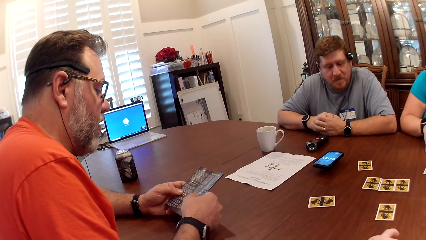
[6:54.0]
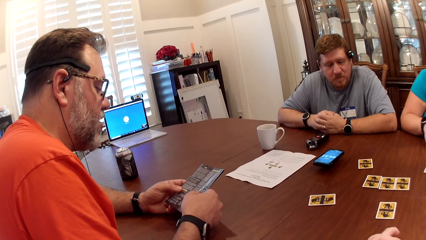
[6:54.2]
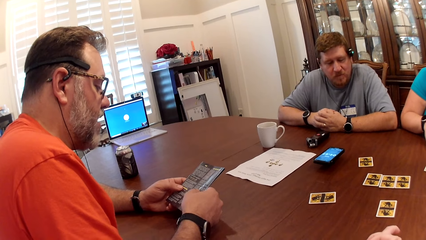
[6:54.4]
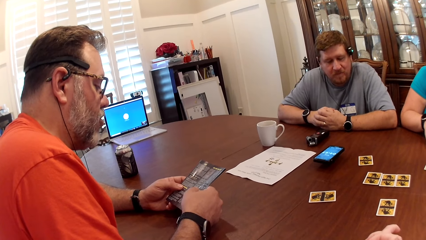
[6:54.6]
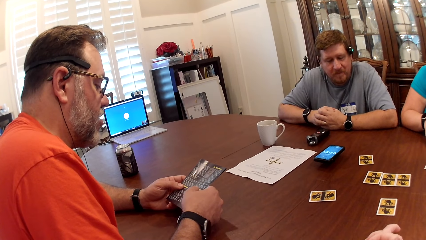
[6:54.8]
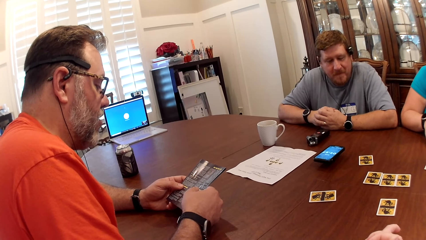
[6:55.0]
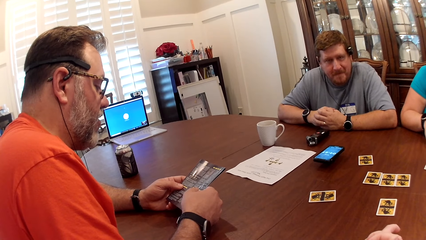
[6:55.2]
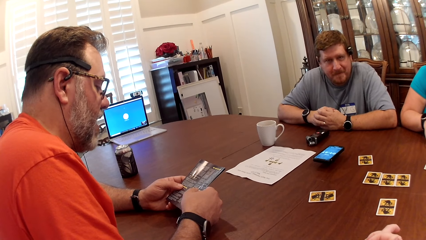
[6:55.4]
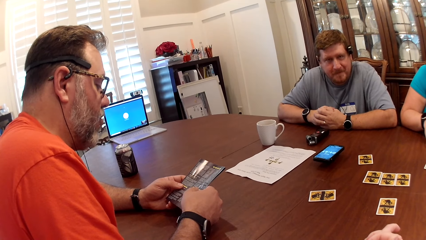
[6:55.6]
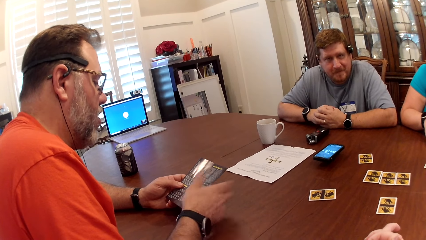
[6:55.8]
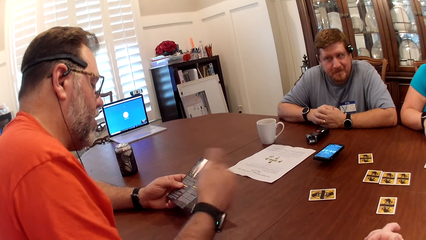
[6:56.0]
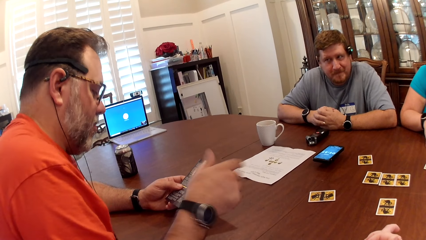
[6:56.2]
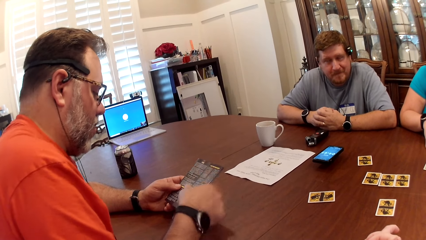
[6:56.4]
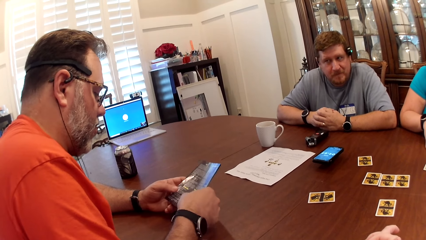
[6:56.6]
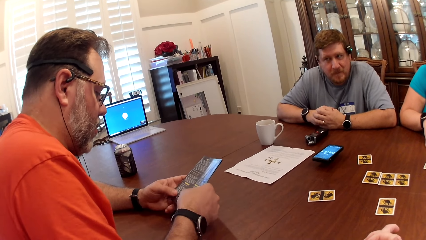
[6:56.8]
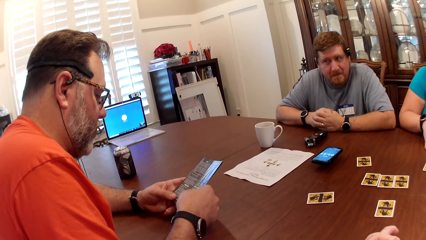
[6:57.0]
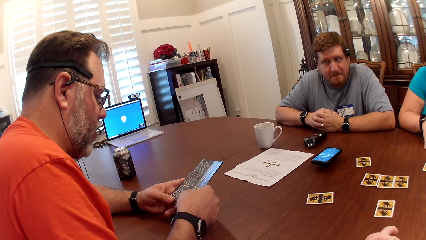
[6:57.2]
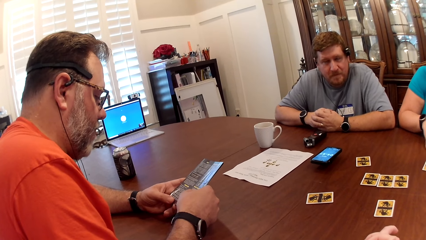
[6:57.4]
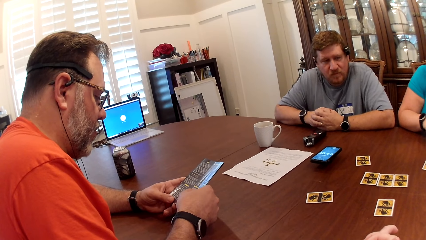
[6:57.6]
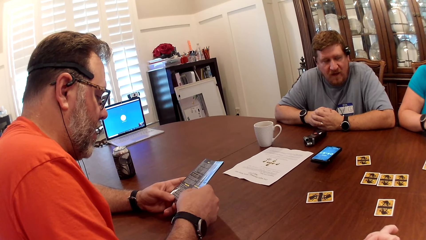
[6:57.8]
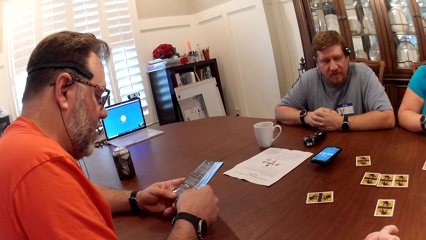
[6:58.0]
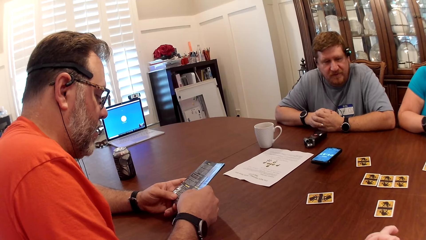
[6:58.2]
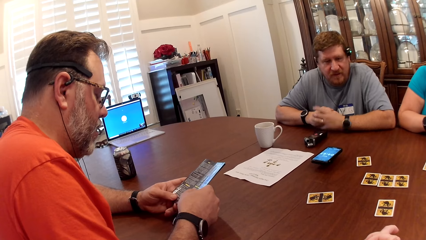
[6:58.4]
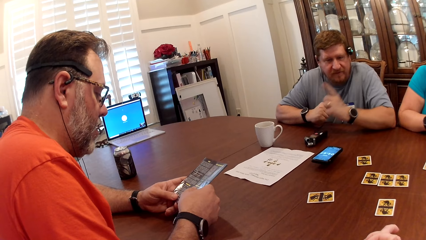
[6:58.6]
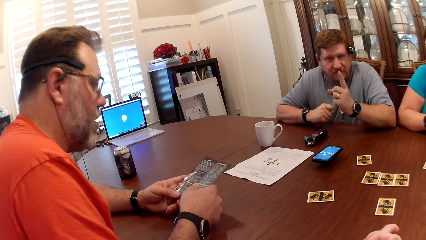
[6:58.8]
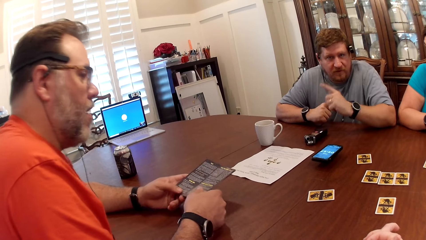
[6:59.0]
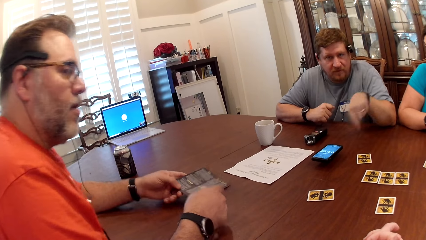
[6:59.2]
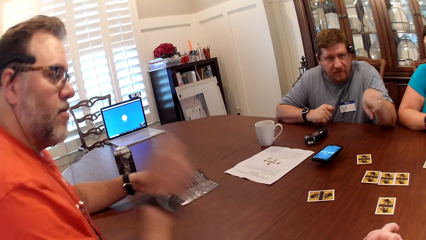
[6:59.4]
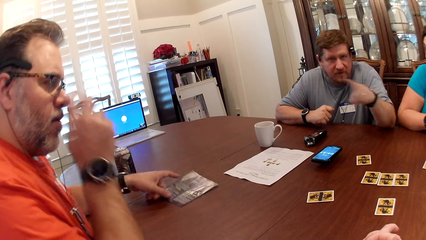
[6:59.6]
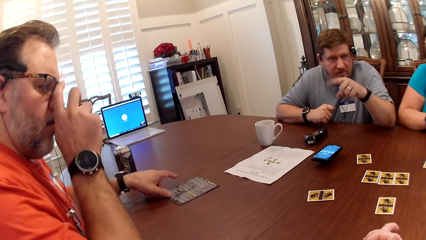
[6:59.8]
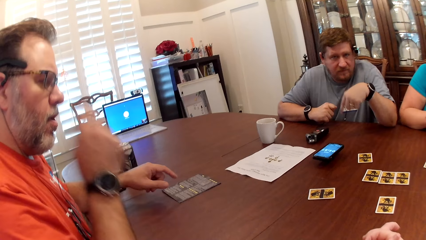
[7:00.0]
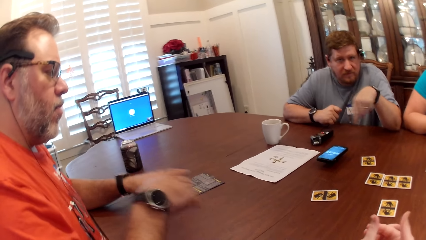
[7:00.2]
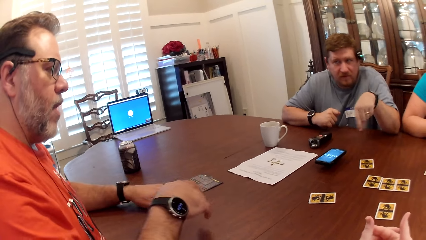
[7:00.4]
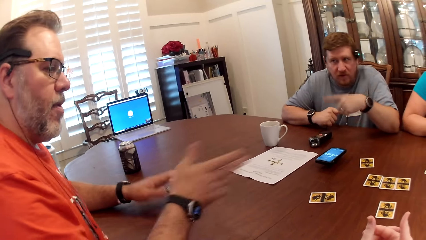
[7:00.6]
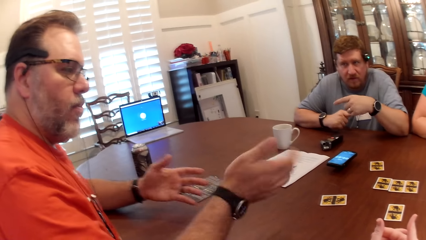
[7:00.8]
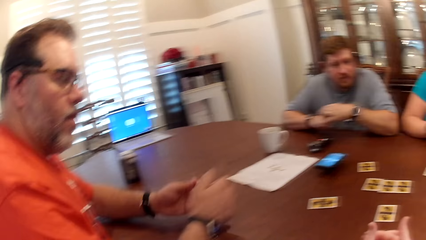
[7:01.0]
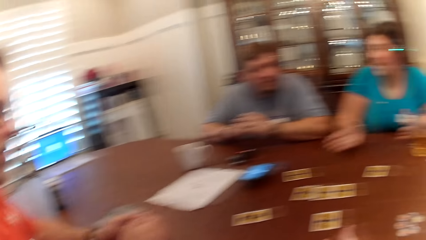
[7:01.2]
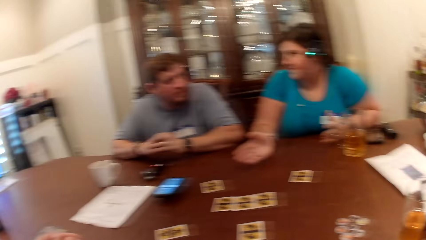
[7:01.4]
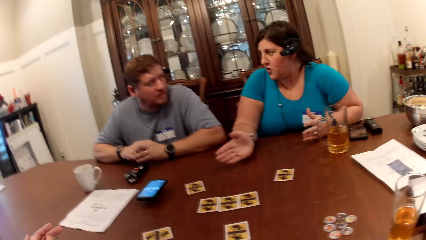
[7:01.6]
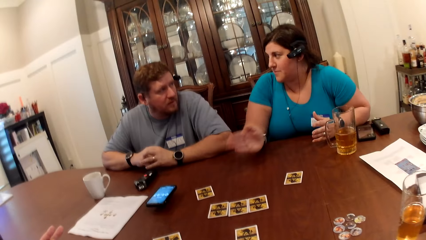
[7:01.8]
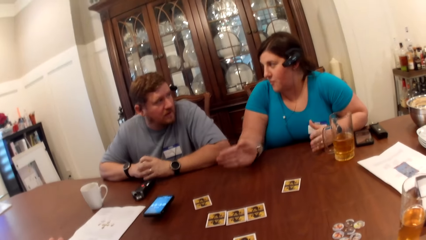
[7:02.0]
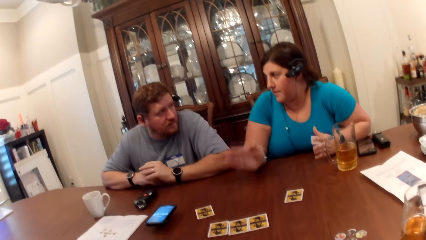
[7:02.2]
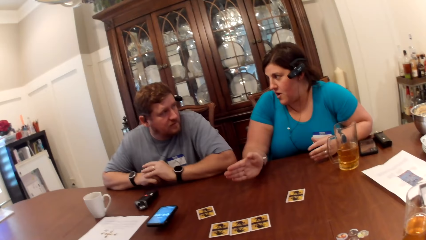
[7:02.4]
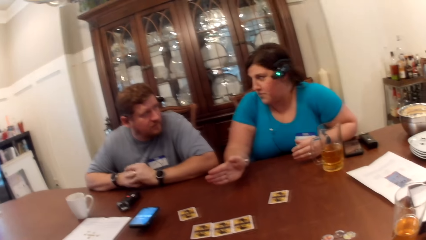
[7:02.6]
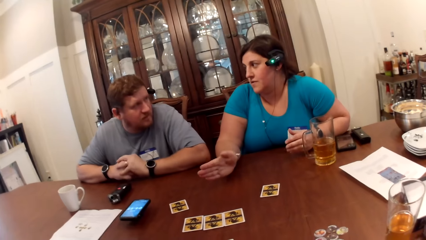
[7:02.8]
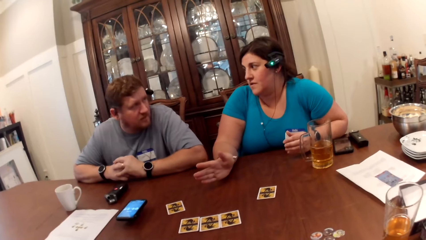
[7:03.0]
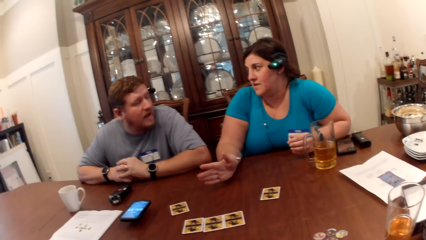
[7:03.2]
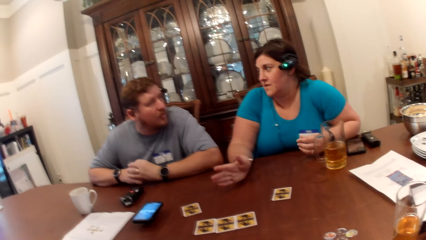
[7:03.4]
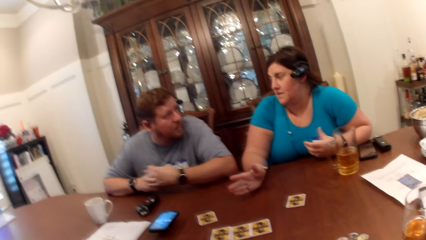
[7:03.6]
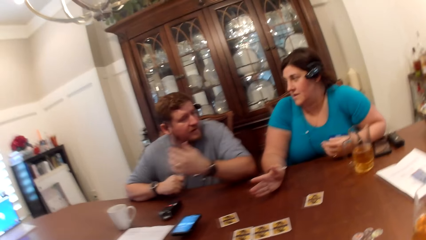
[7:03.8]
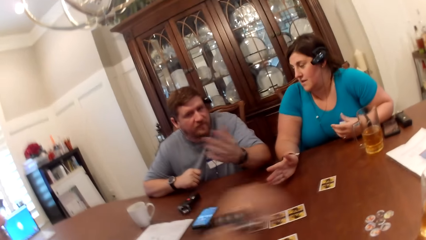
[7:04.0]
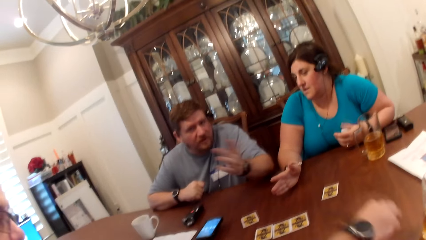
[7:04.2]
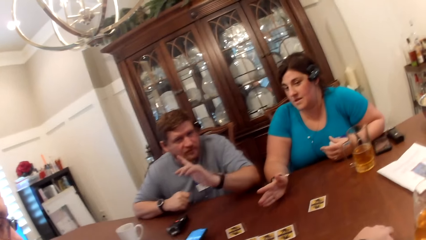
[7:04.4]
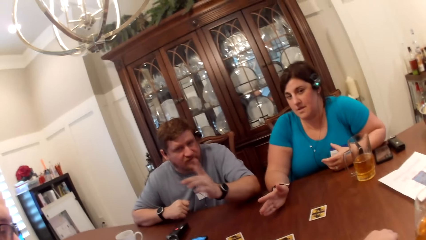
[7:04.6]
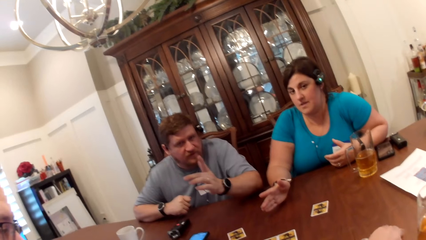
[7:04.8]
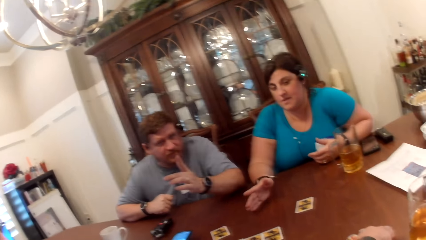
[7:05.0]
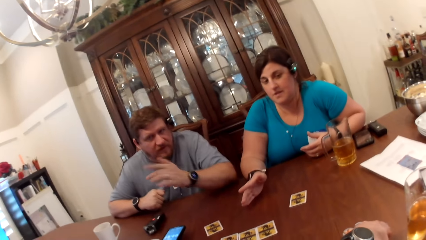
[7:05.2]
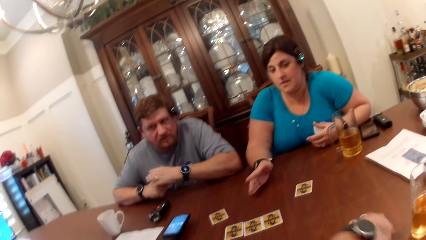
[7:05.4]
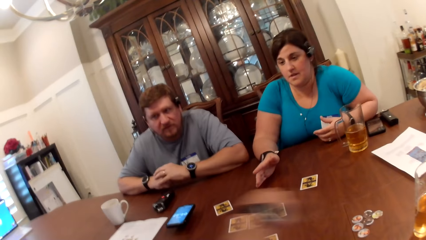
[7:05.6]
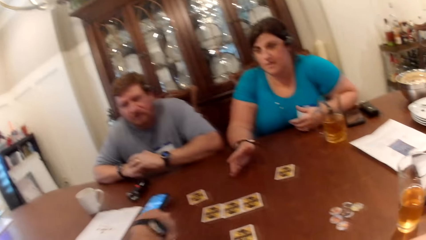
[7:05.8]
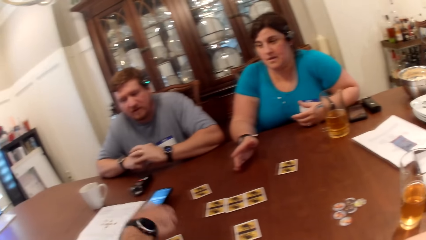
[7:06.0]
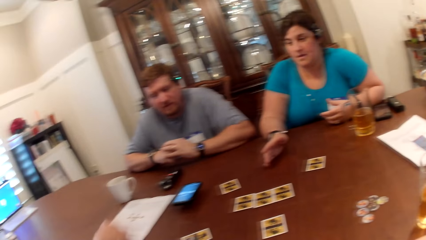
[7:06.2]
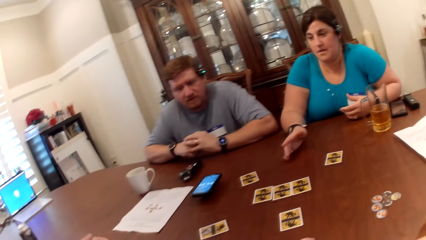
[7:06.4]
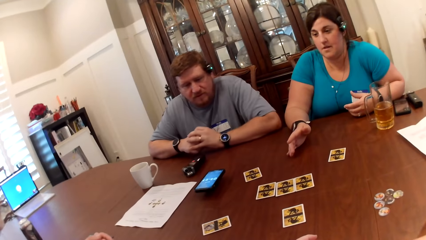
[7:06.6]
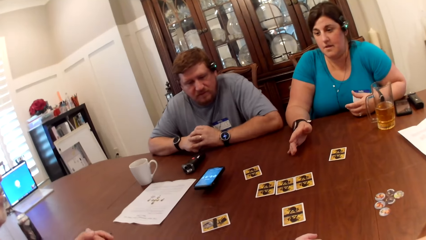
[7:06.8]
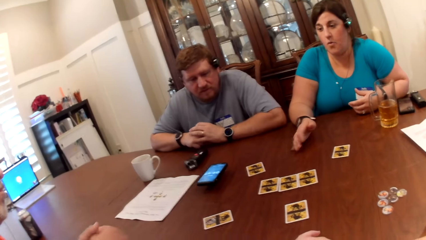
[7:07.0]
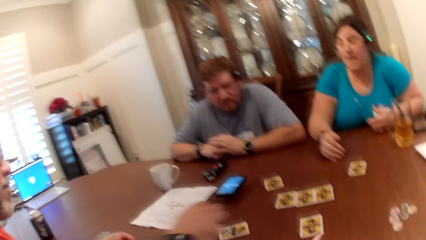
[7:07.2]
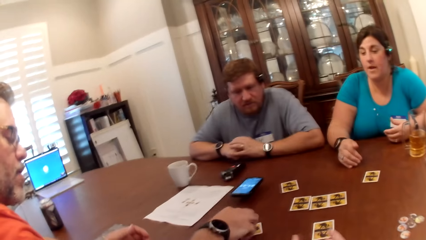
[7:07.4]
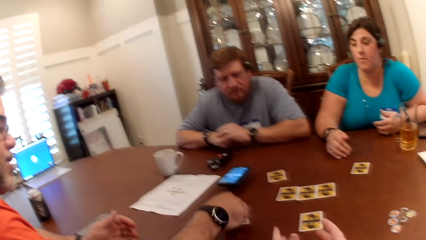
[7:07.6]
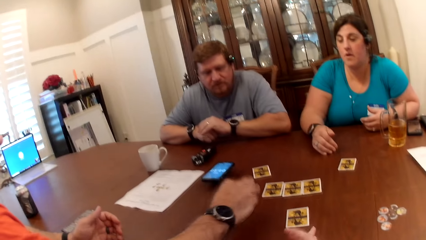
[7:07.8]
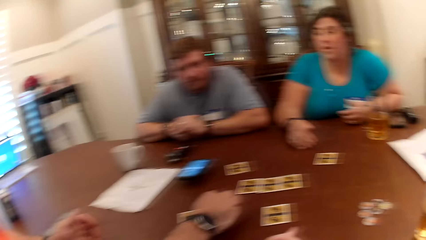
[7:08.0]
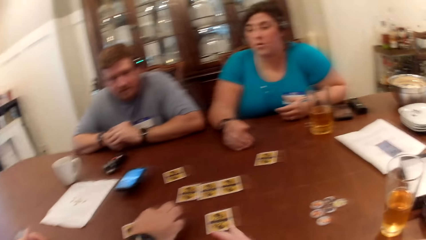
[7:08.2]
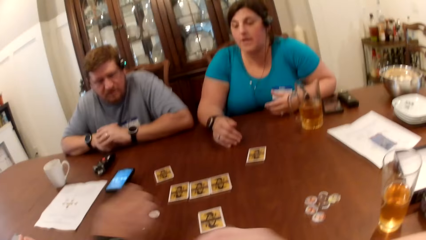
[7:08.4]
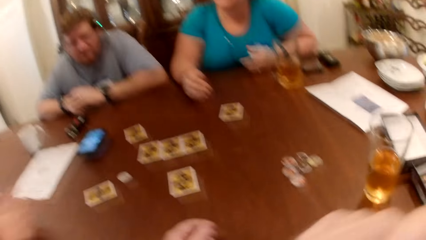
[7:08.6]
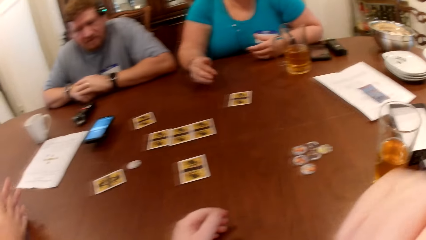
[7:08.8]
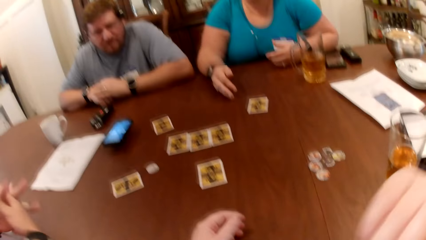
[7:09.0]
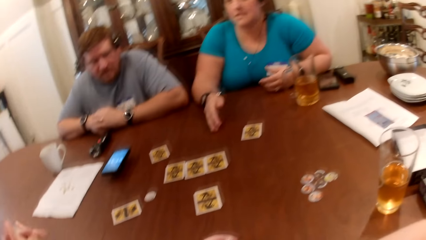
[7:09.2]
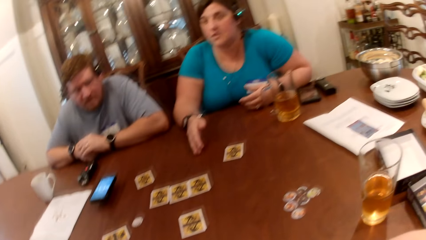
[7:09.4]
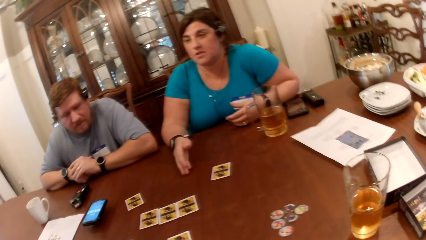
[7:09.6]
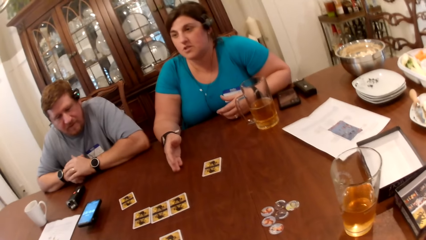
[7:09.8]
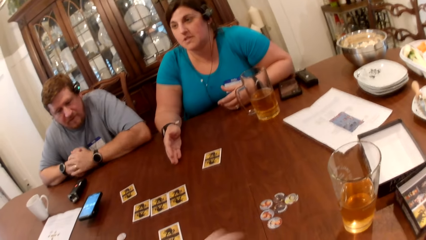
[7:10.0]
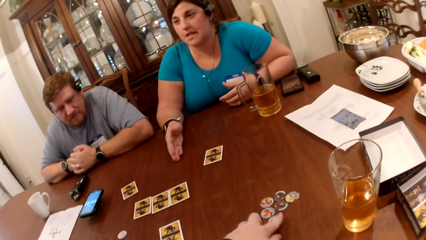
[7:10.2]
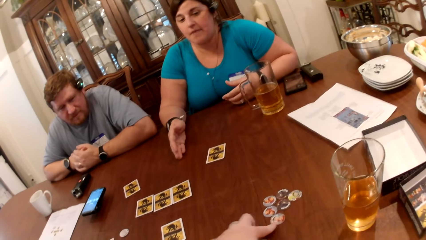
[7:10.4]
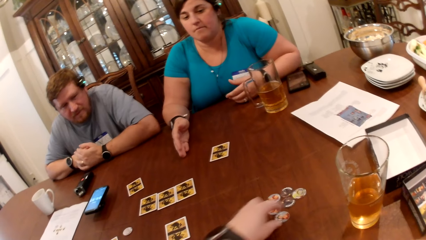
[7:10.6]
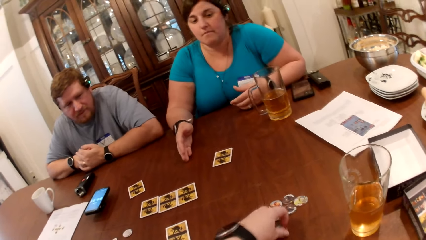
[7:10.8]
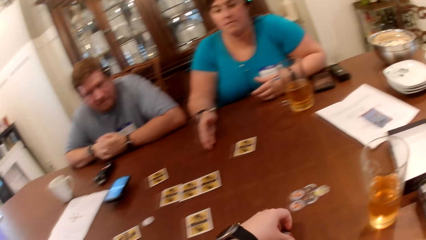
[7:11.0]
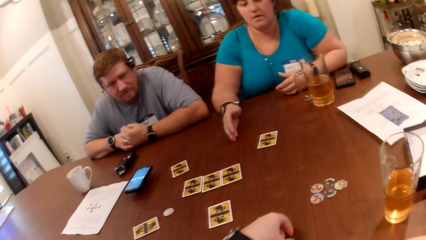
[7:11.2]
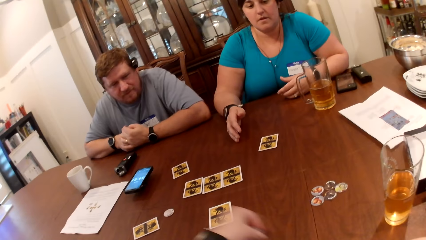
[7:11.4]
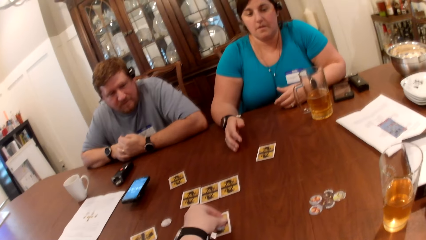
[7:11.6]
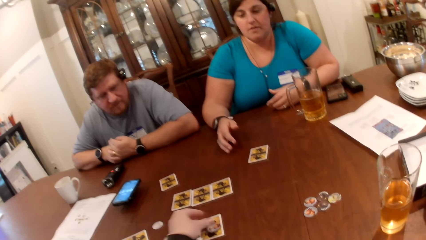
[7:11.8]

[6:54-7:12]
A man gesticulates with his right hand. Another man converses with the first man and gesticulates with his left hand. The first man drops the manual on the table with his left hand, adjusts his glasses with his right hand, converses with the other man and a woman, and gesticulates with his left hand. The woman converses with the other man and gesticulates with her hands. The other man converses with the woman and gesticulates with his hands. The first man stretches his right hand towards the tokens on the table and picks a token on the table with his right hand. He converses with the camera wearer, the other man, and the woman. He puts the token on his card on the table. The woman converses with the first man. The camera wearer converses with the first man. The woman gesticulates with her right hand on the table. The camera wearer claps her hands on the table. The first man picks a card. The camera wearer raises her right hand towards her face. She cleans her nose with her right hand. She lowers her right hand on the table. She picks a token on the table with her left hand. She puts the token on the card on the table.
